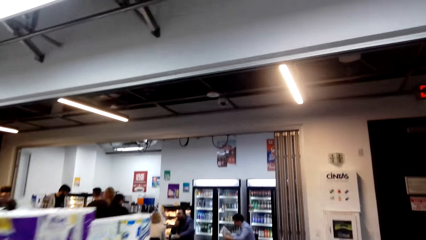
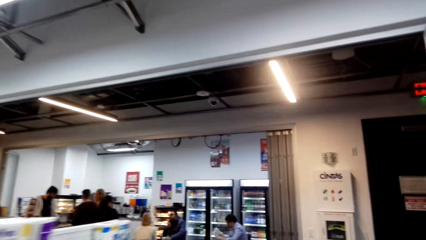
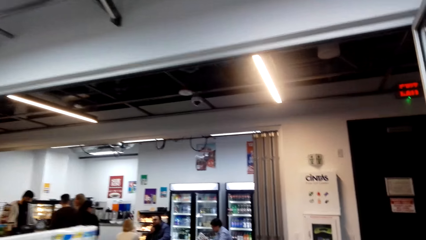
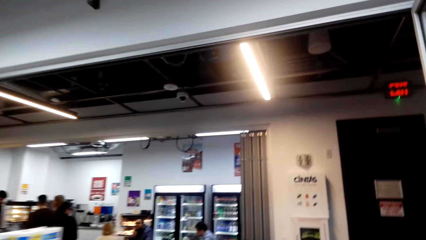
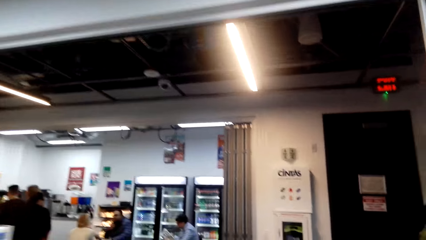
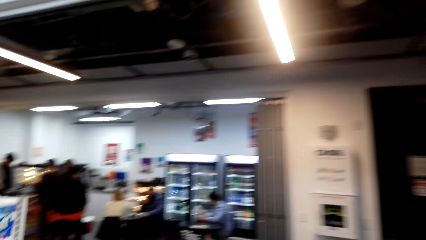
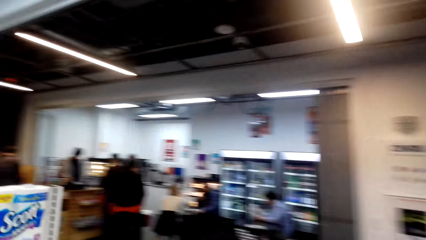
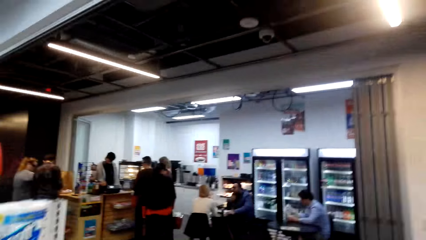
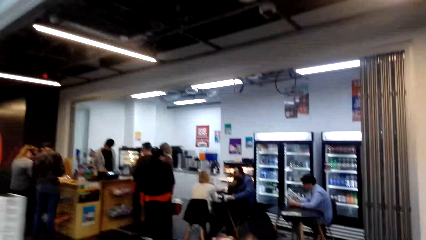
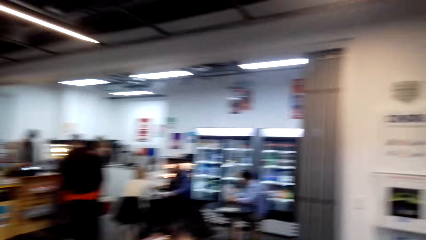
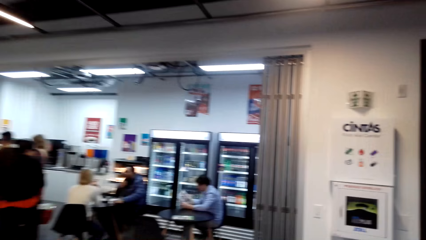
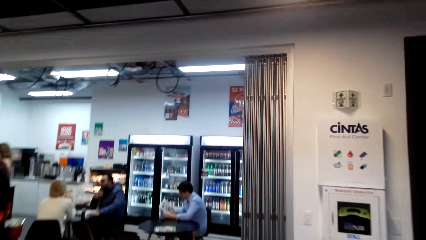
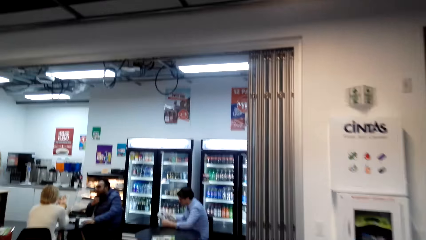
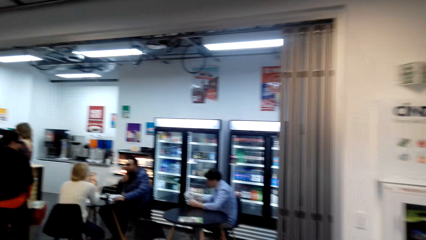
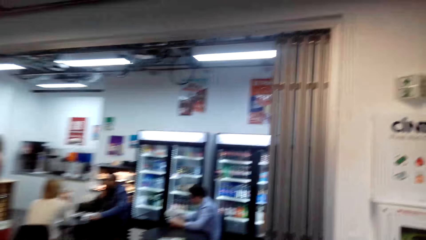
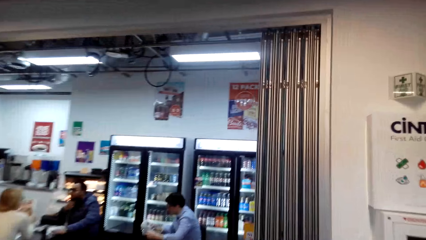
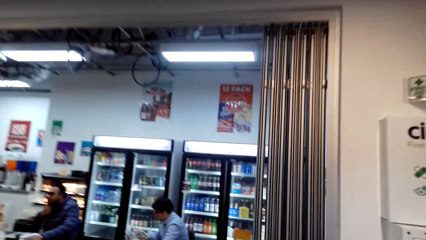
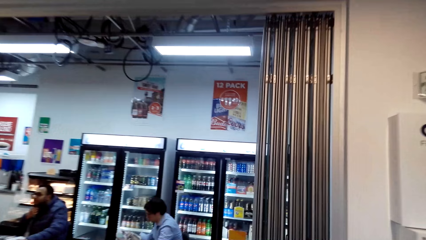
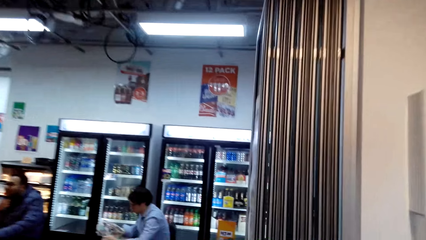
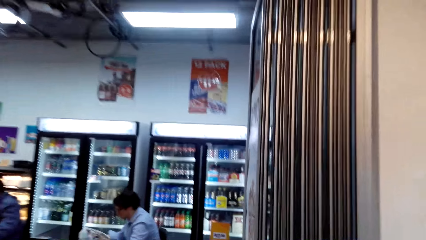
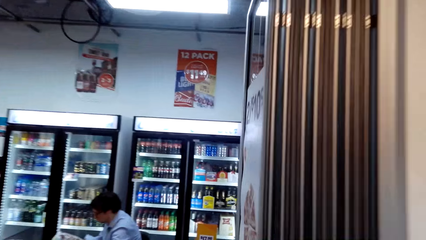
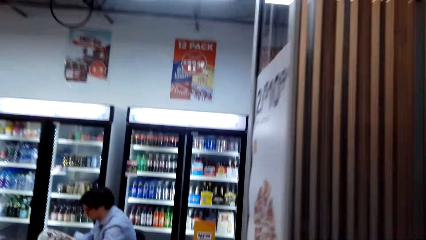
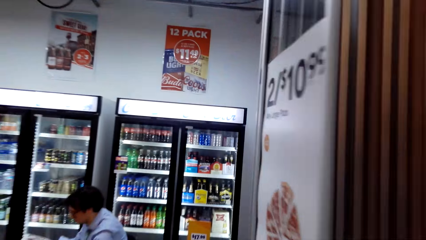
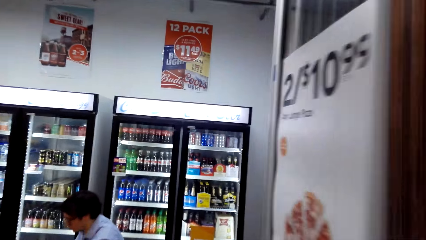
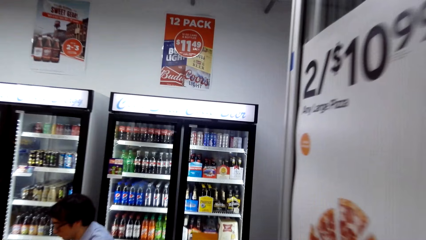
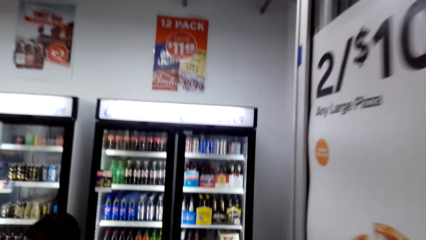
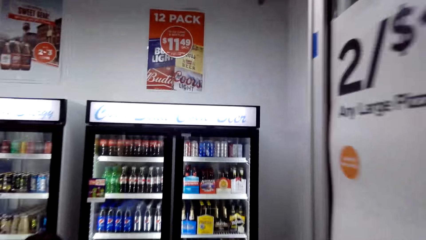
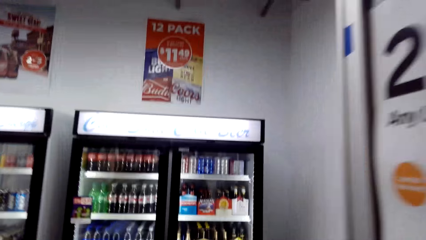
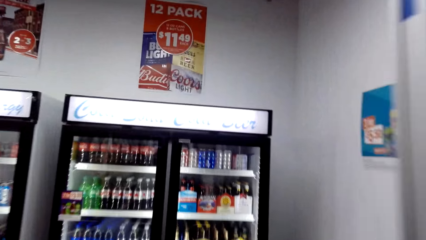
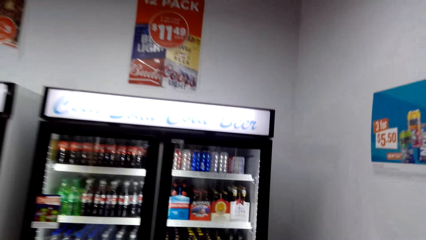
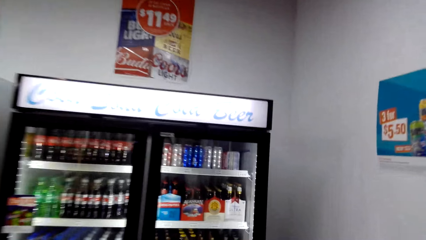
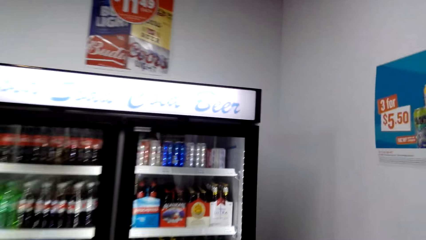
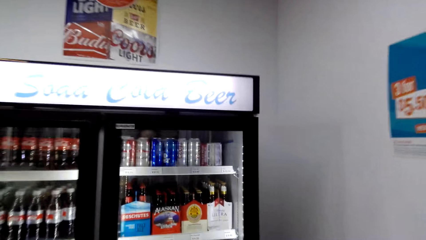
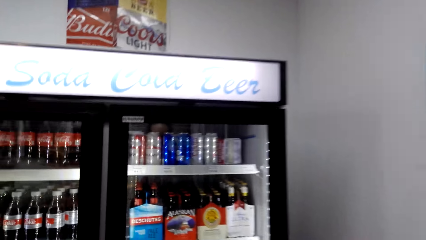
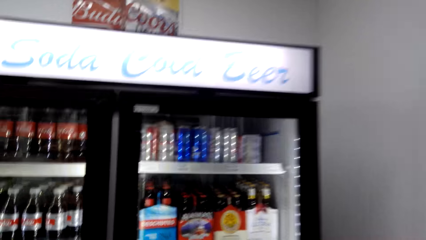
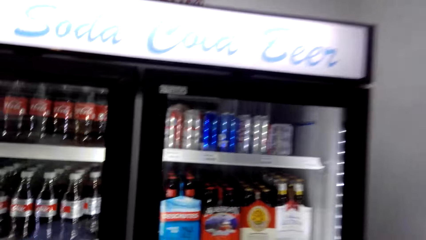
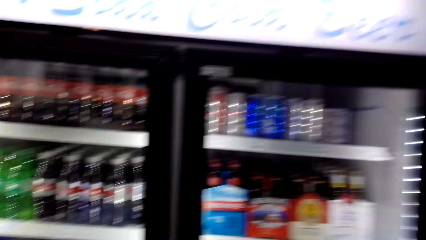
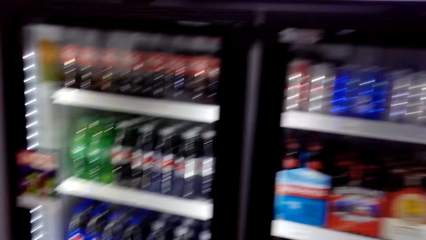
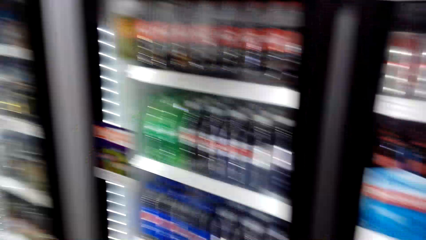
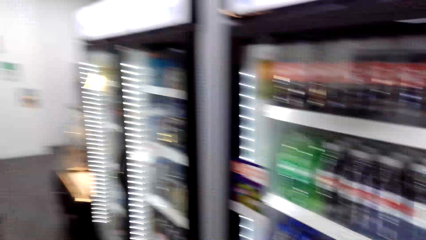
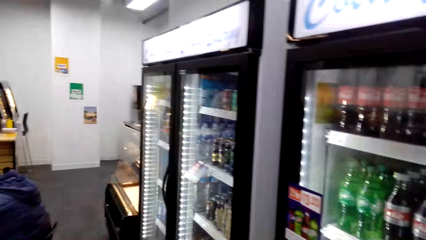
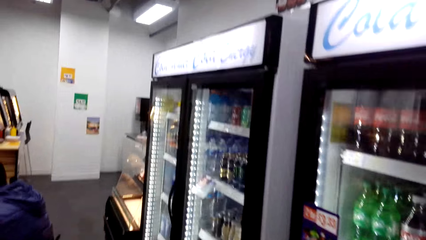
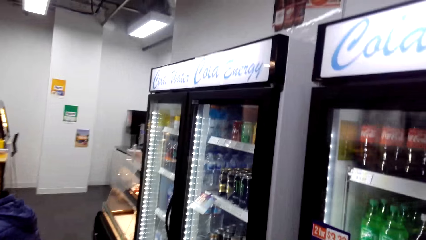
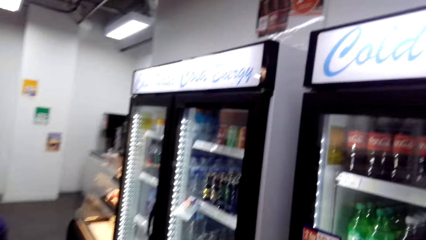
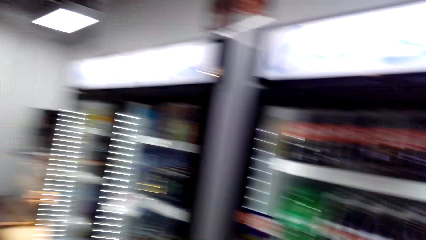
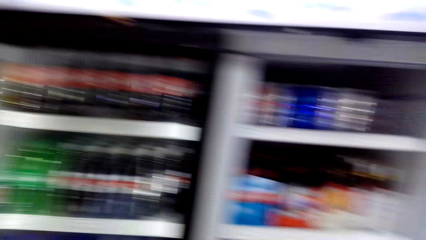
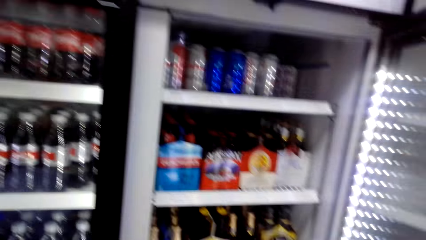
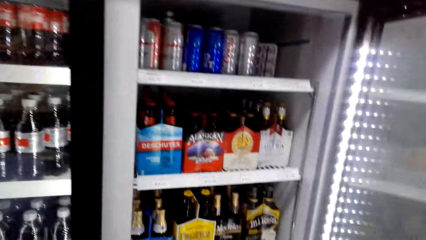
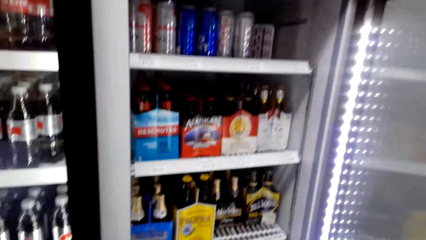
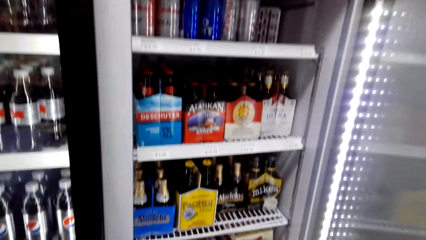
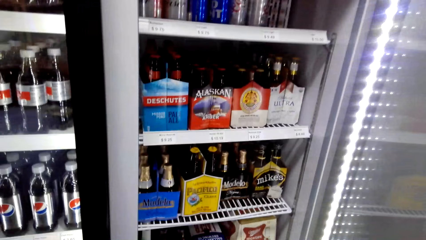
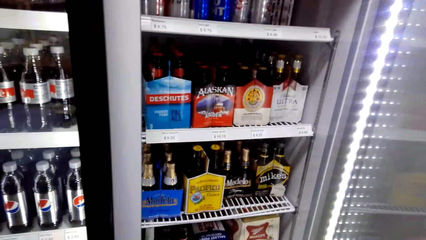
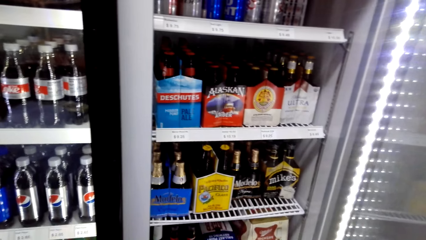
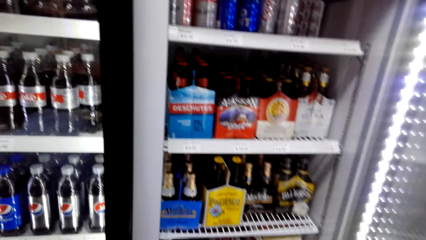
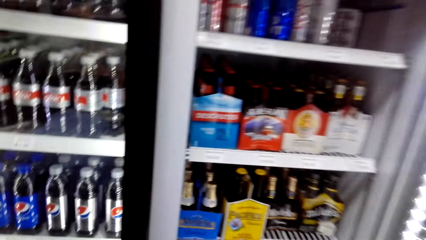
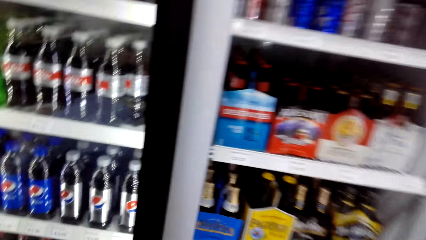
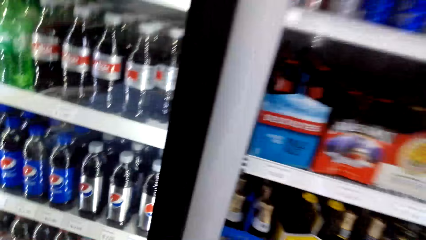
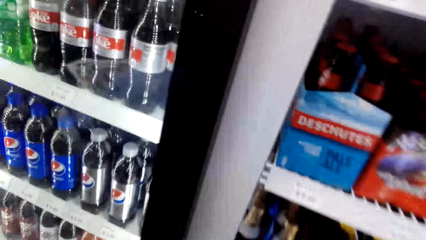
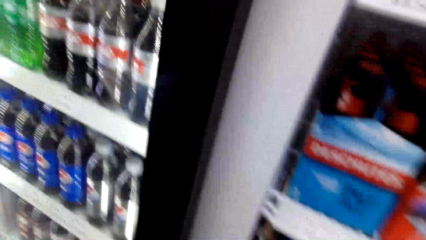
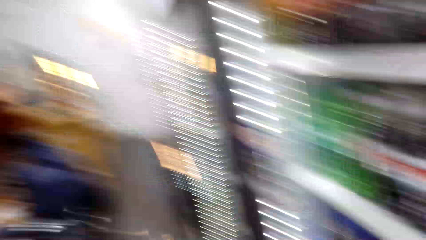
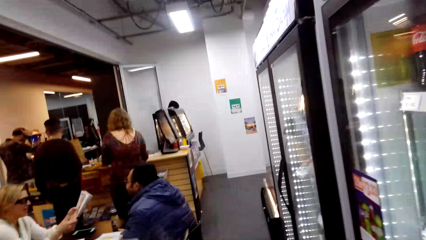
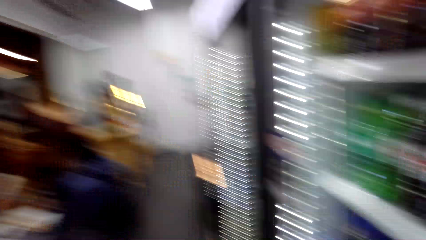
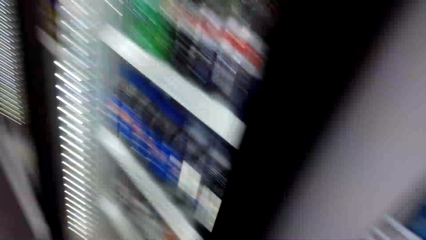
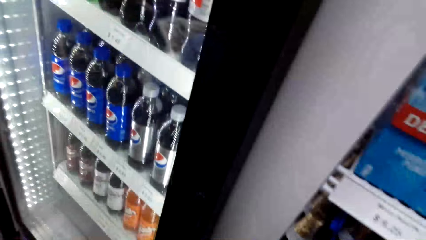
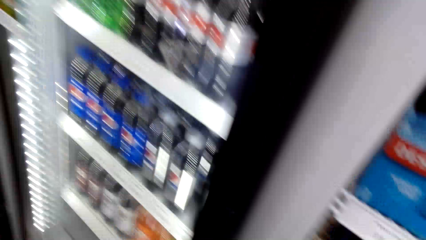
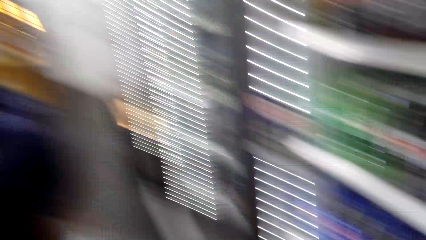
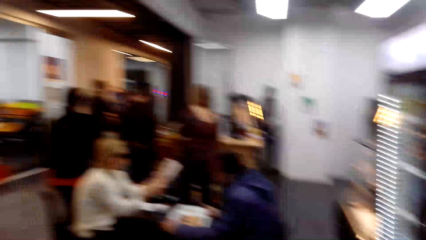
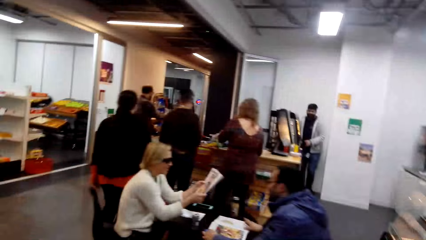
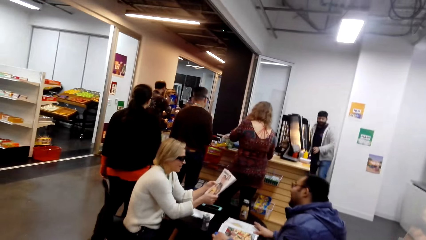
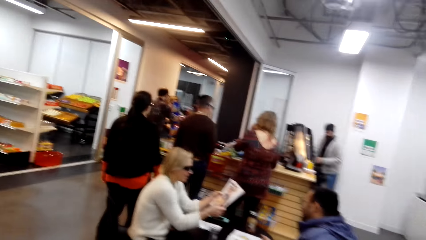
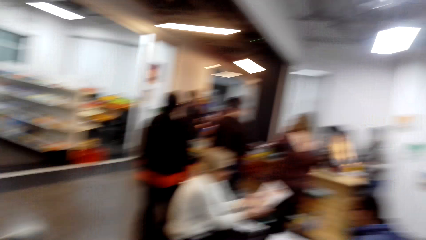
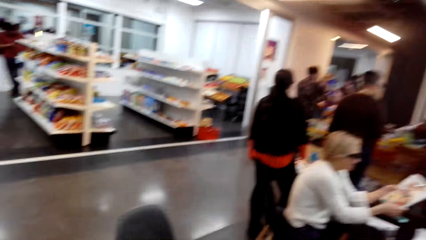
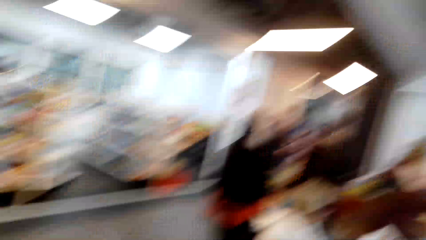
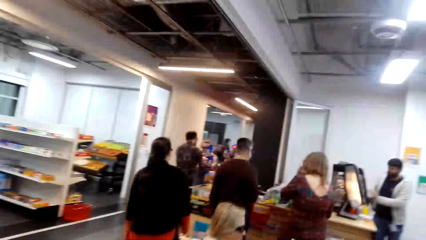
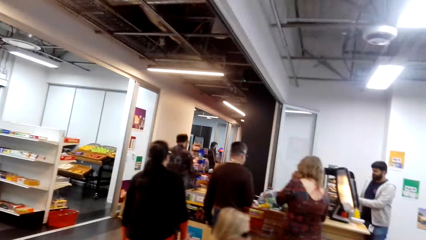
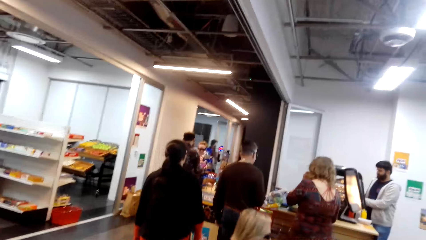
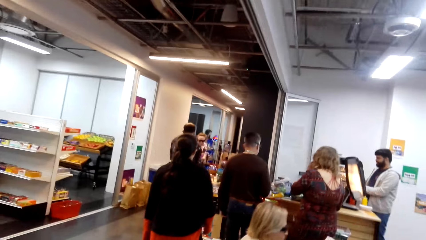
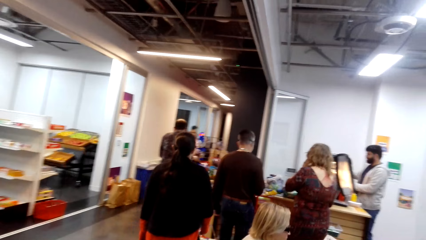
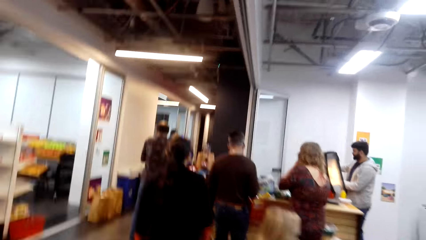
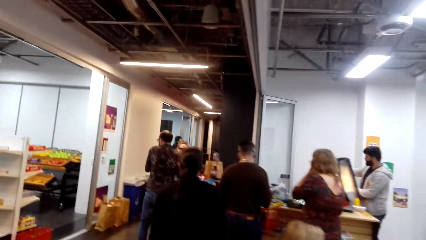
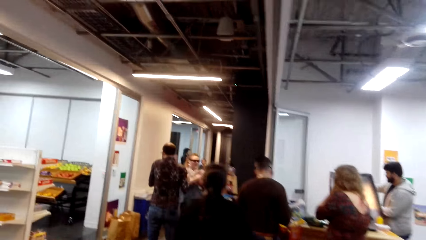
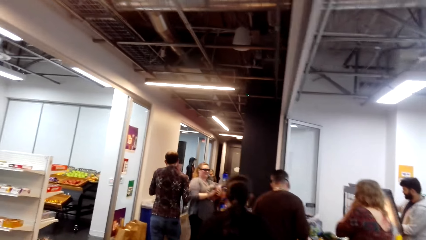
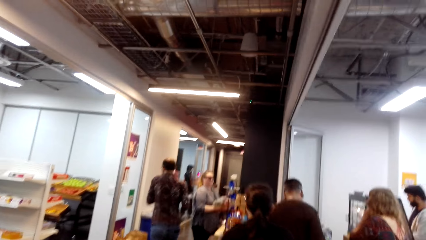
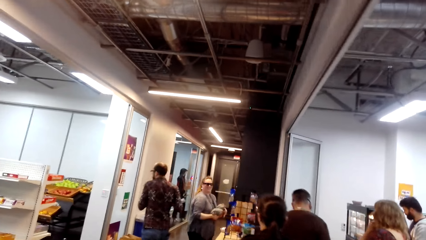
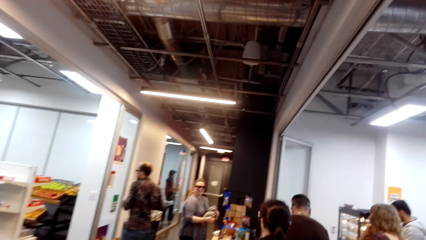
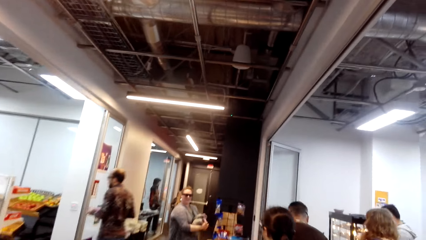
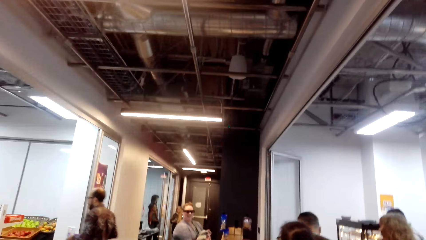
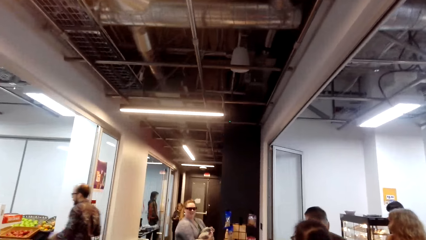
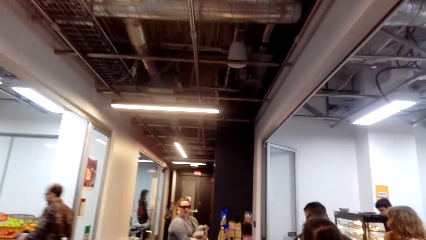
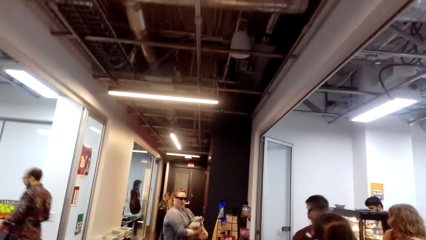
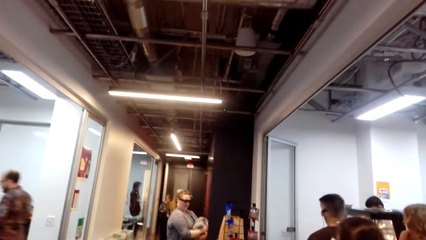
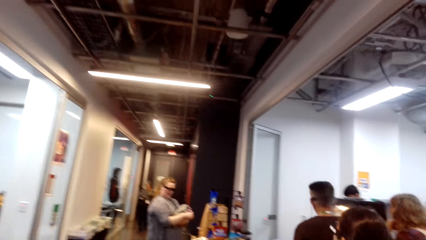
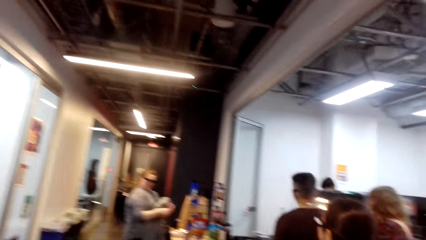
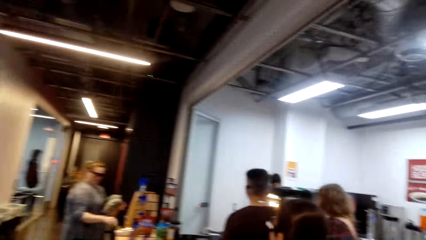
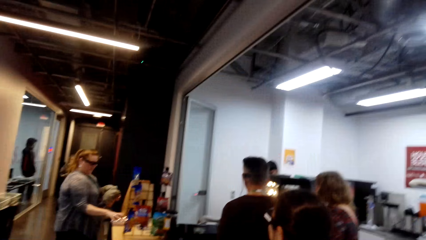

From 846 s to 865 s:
The camera wearer walks around the store. They check the drink cooler storage fridge. They look around.
